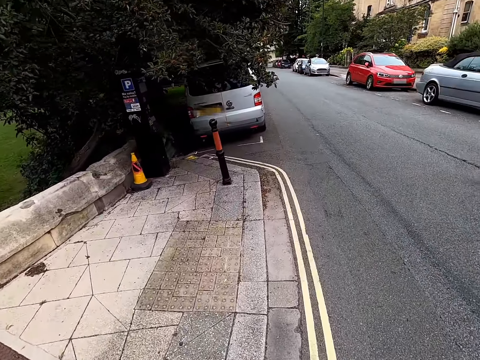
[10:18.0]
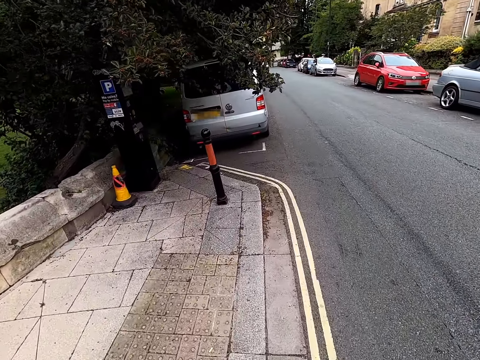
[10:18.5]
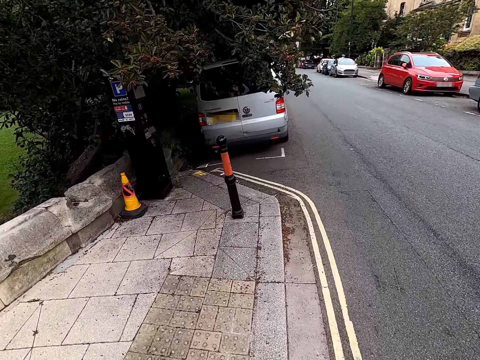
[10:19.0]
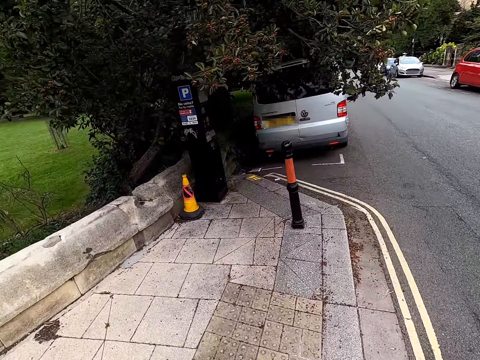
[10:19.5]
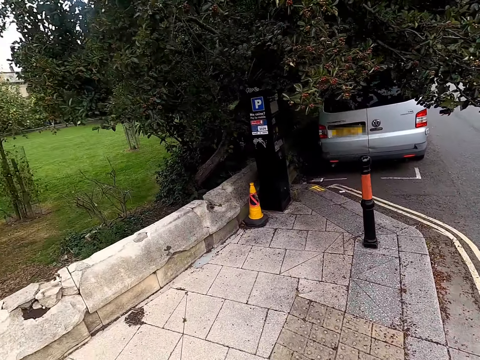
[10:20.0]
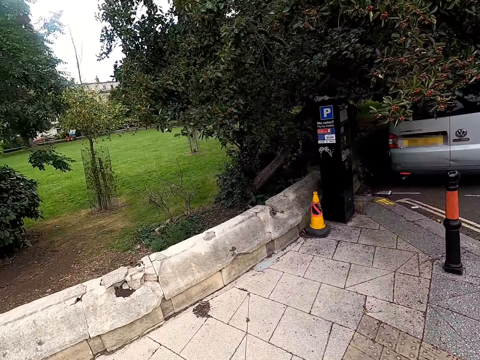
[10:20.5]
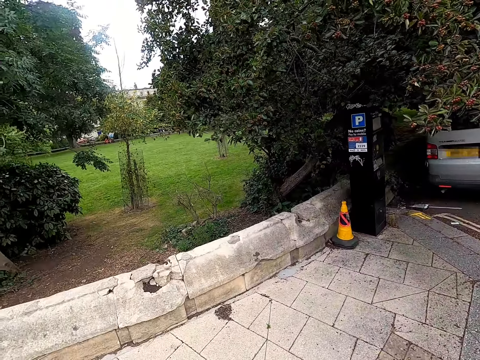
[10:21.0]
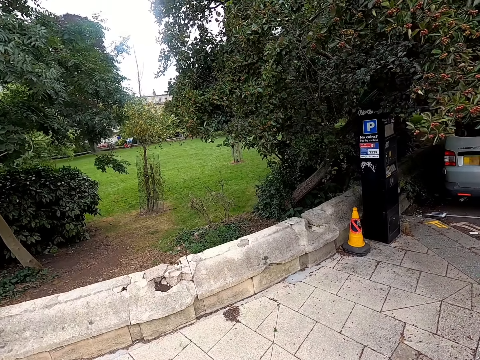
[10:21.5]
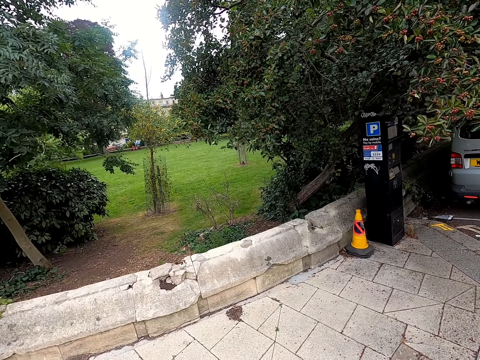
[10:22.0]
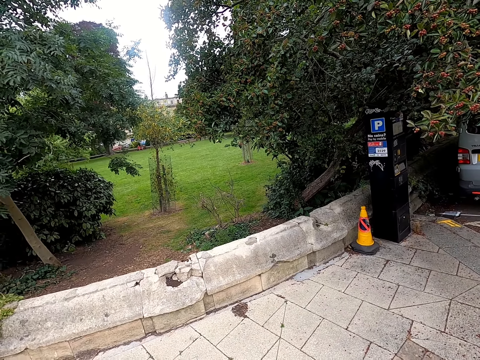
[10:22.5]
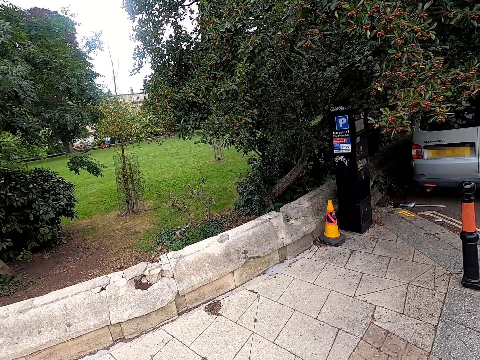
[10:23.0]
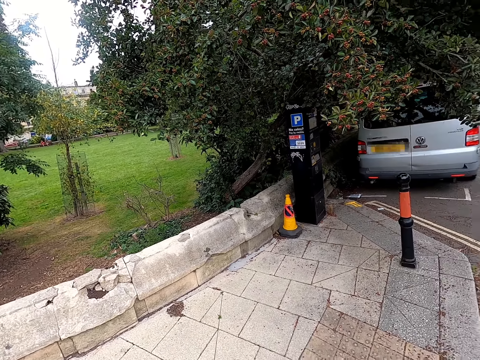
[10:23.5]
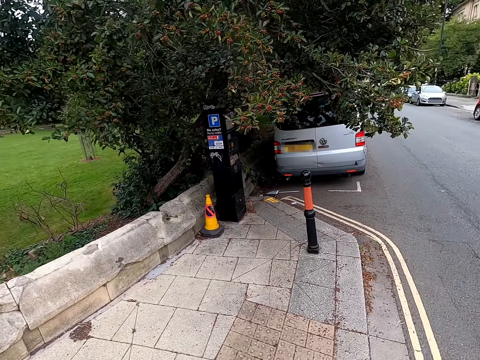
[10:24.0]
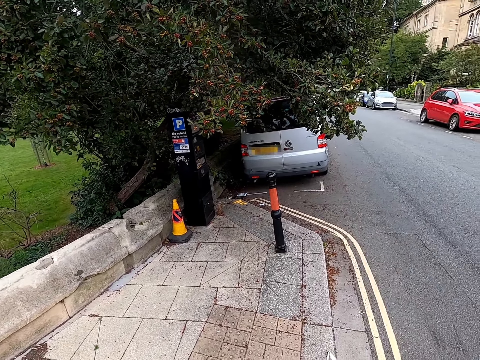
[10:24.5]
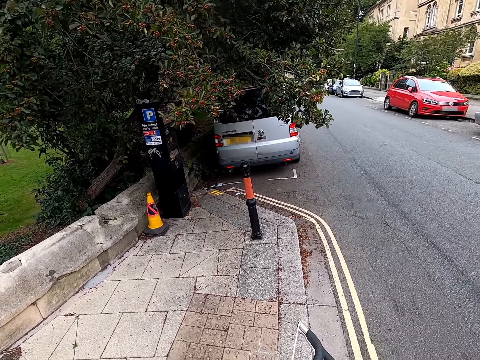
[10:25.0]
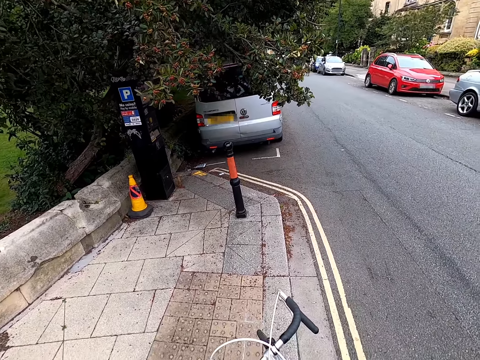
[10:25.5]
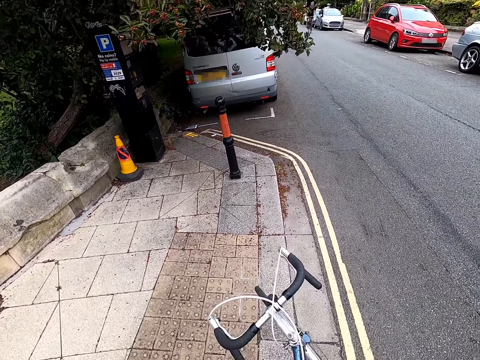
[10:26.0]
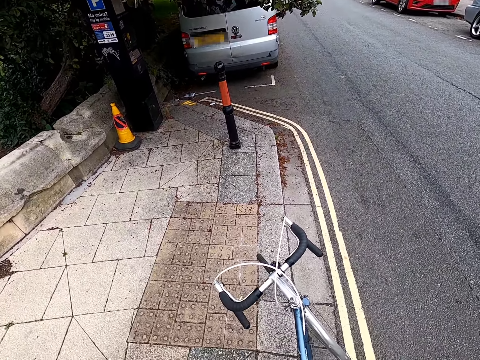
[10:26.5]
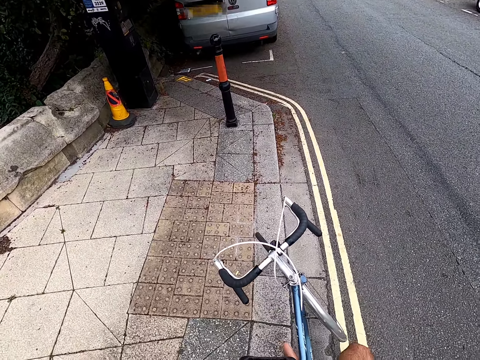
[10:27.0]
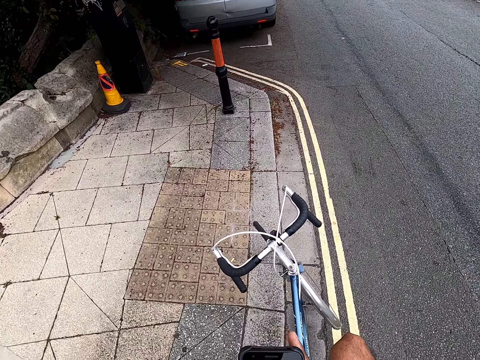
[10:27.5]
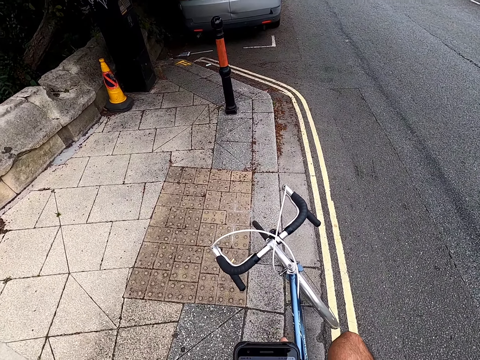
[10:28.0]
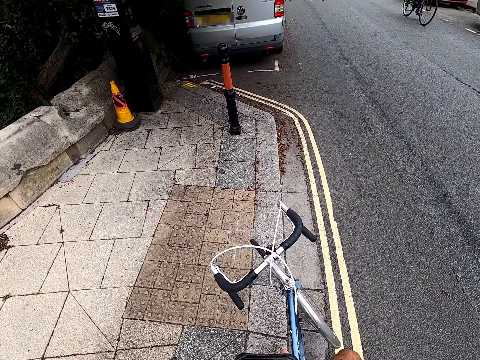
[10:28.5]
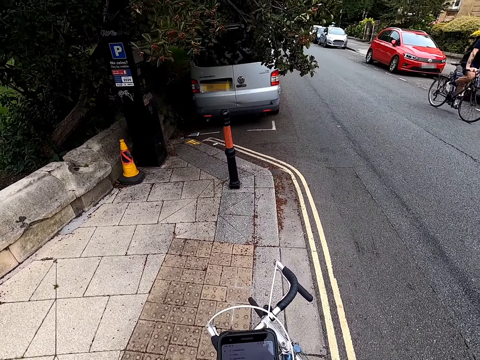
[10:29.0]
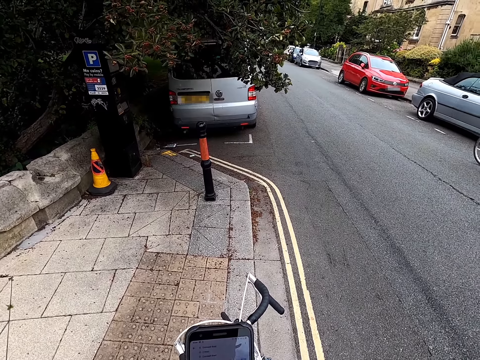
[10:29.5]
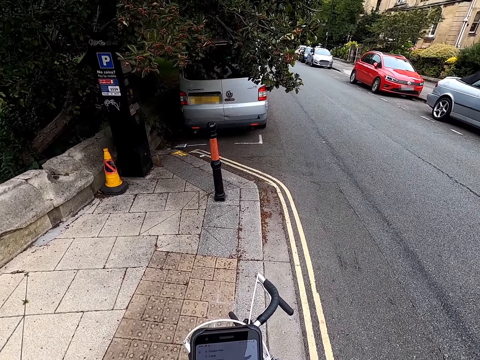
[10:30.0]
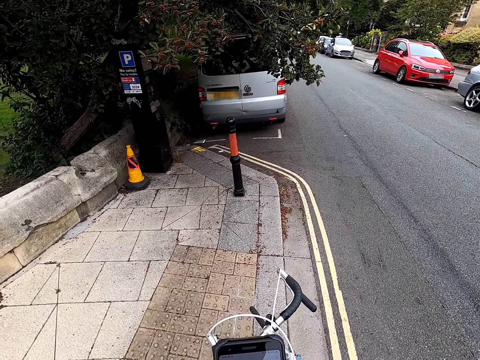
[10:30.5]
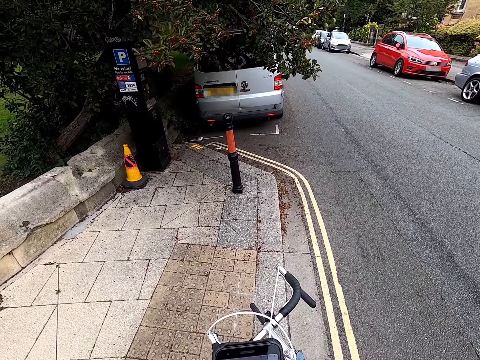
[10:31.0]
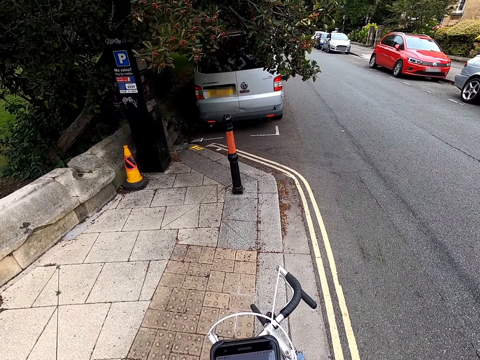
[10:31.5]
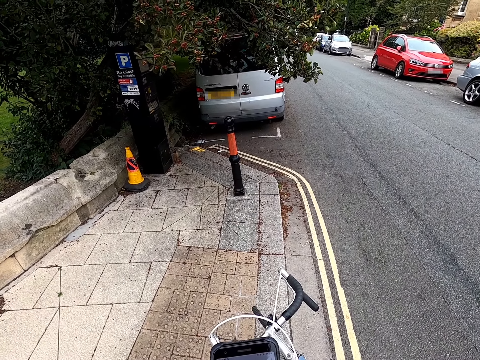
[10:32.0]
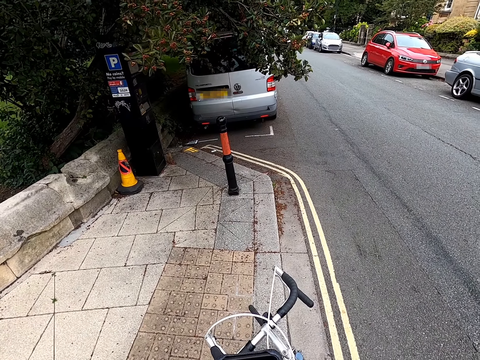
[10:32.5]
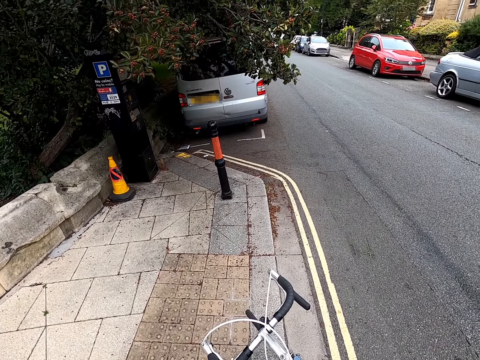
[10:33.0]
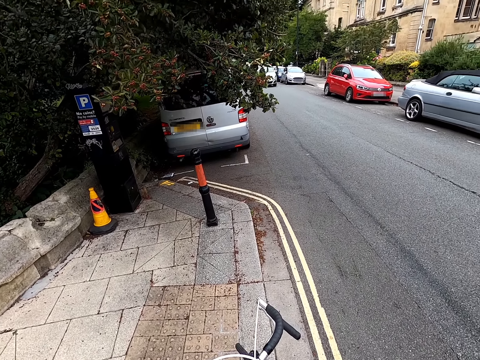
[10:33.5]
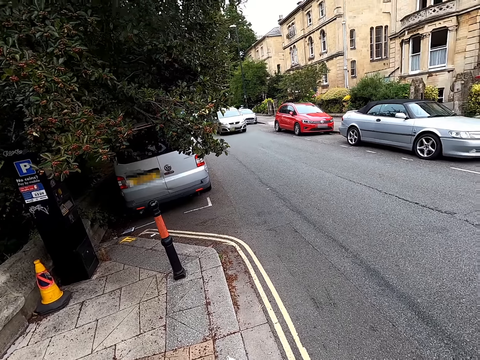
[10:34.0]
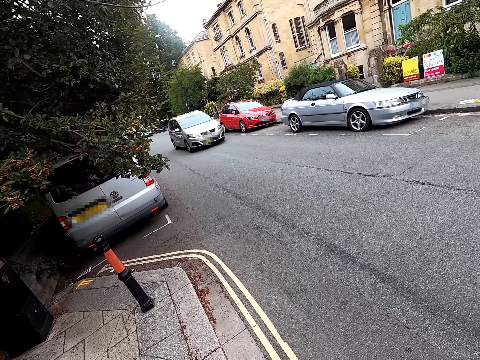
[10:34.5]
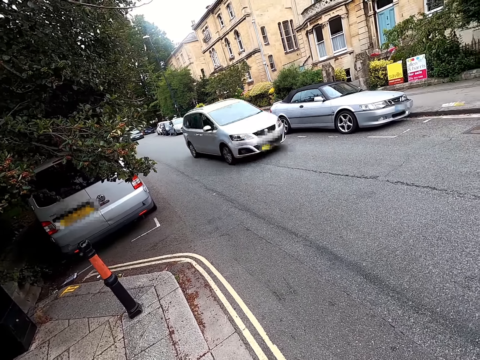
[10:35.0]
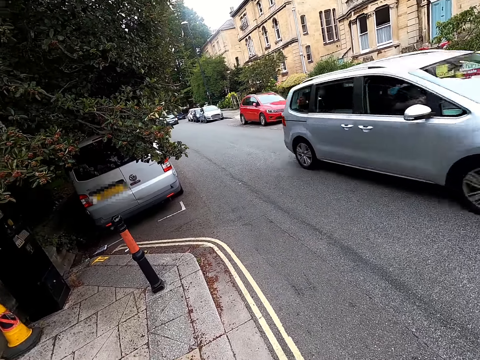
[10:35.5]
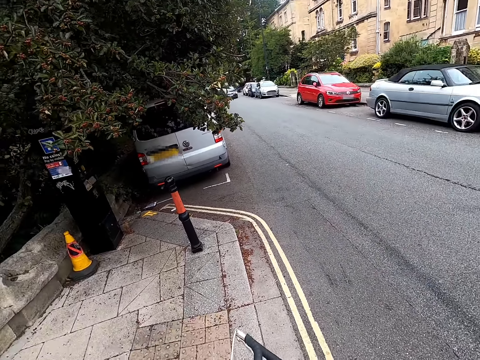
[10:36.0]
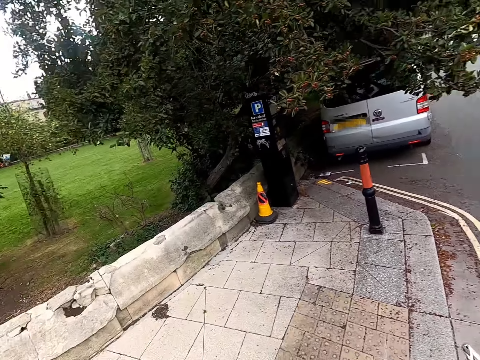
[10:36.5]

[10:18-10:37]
The camera wearer stops the bicycle. They look around the road. They use a phone. A man cycles. The camera wearer looks around. They look around the road.

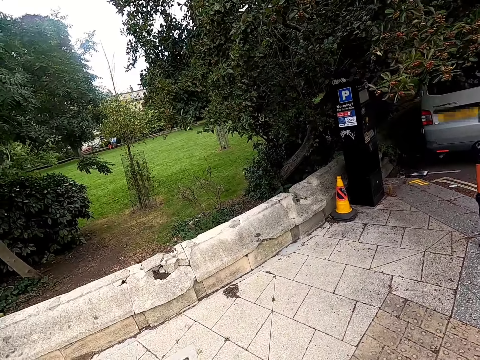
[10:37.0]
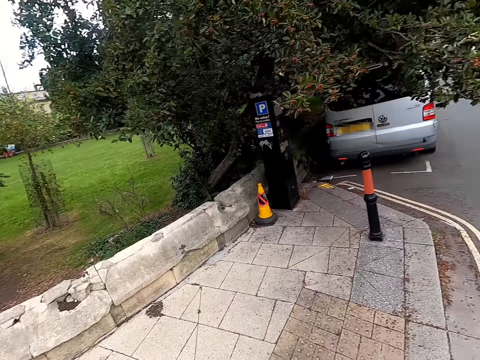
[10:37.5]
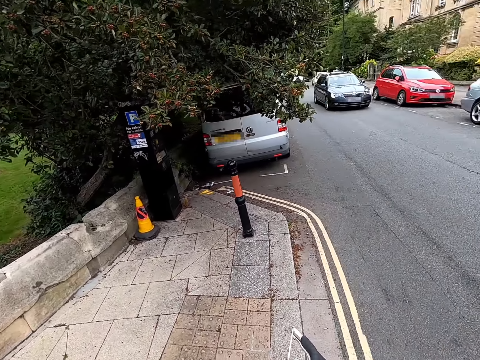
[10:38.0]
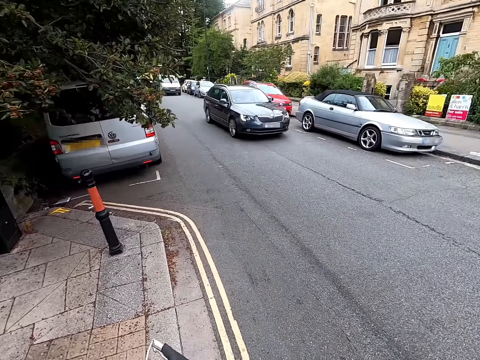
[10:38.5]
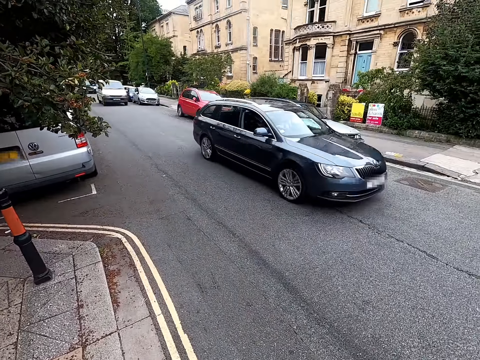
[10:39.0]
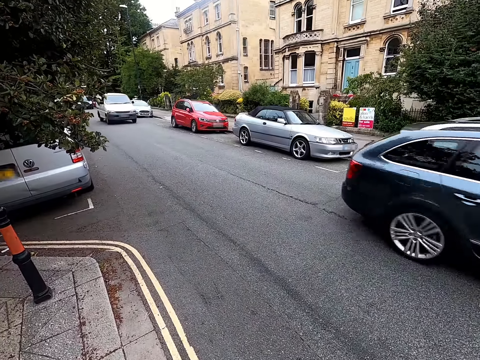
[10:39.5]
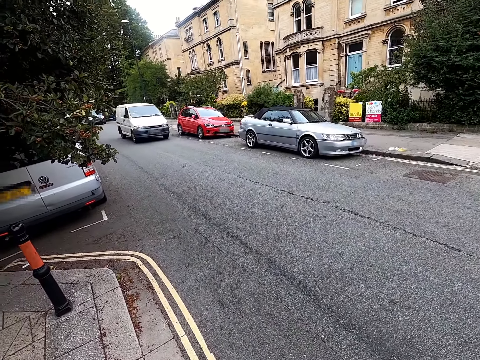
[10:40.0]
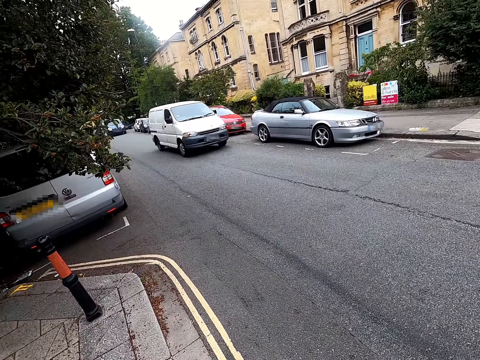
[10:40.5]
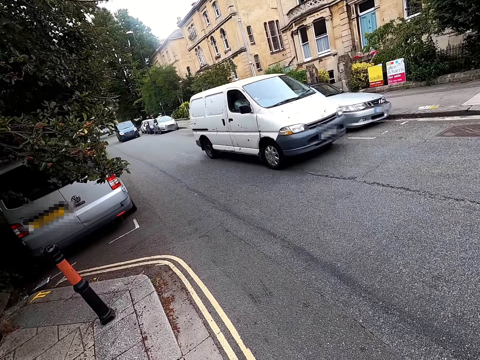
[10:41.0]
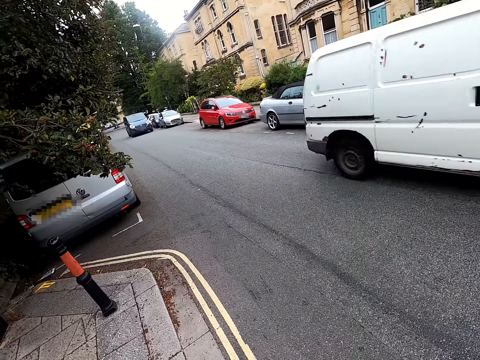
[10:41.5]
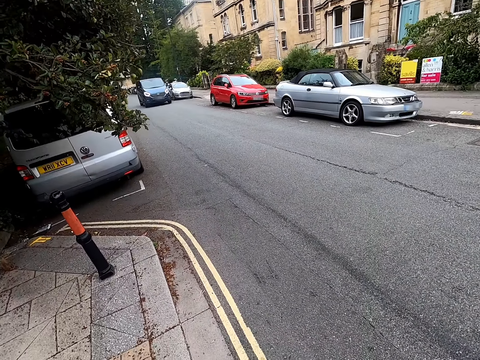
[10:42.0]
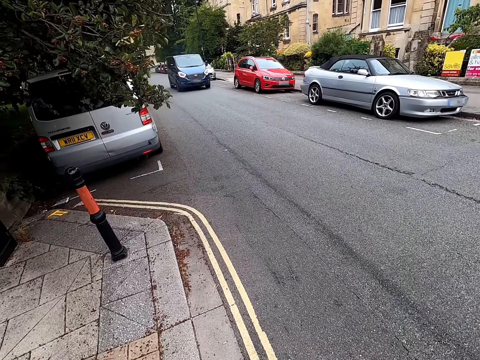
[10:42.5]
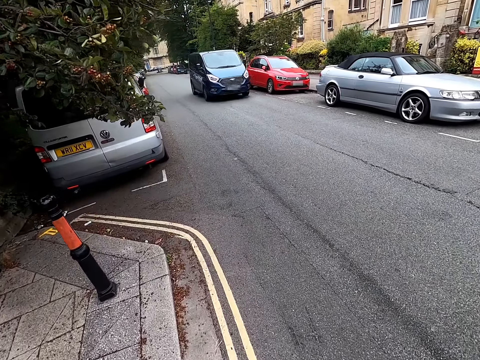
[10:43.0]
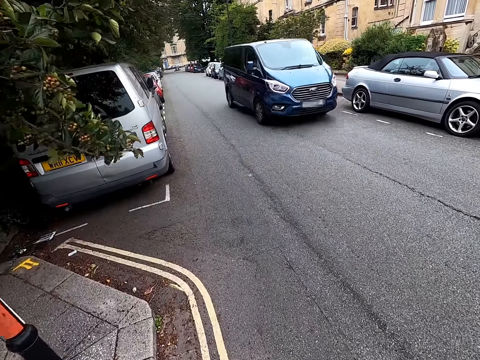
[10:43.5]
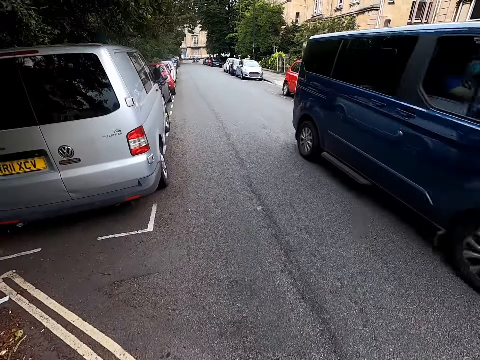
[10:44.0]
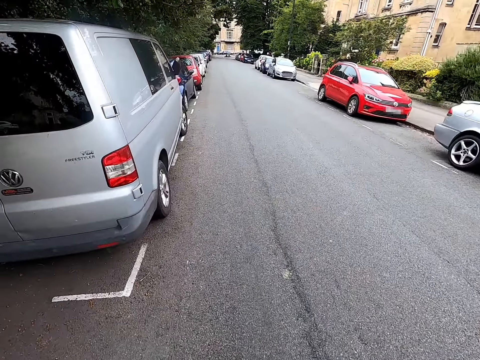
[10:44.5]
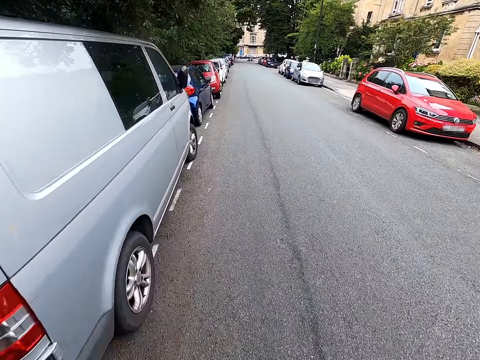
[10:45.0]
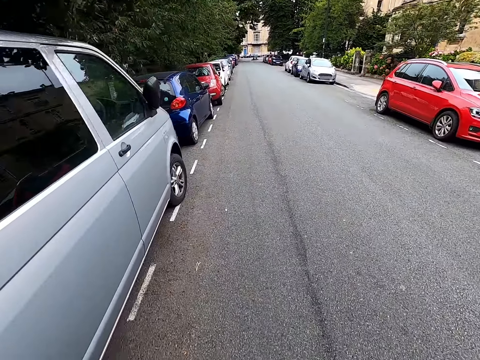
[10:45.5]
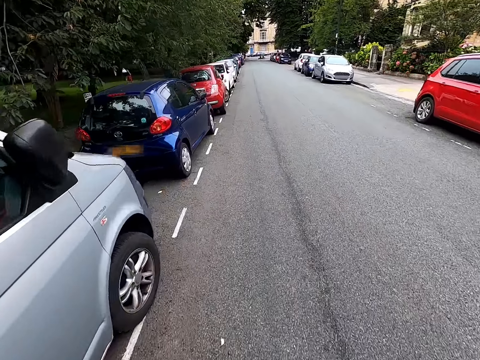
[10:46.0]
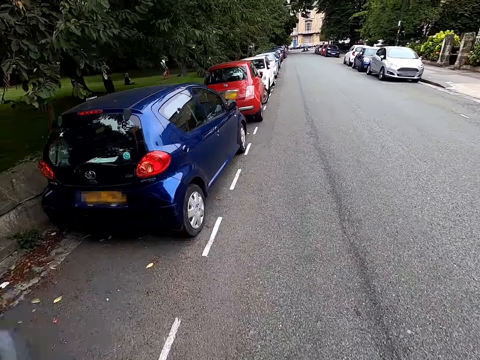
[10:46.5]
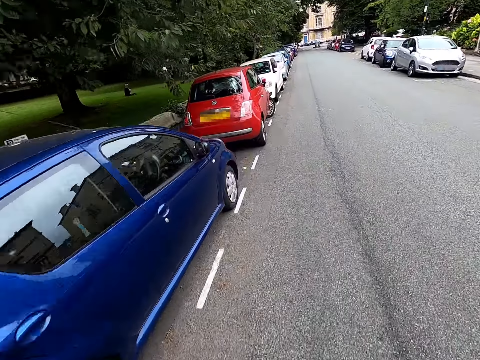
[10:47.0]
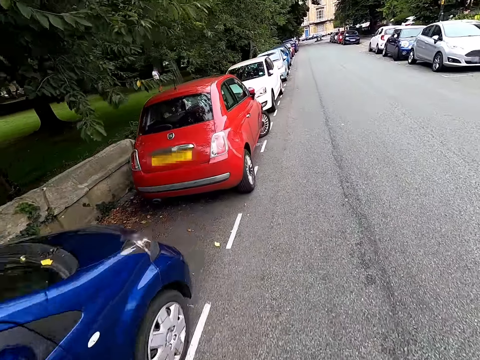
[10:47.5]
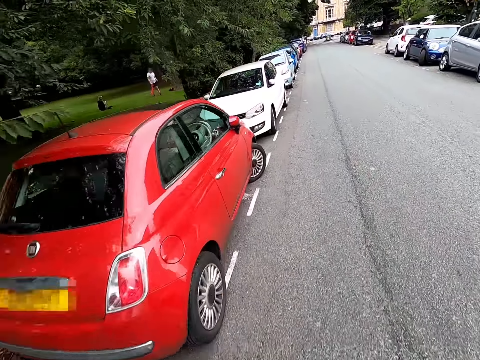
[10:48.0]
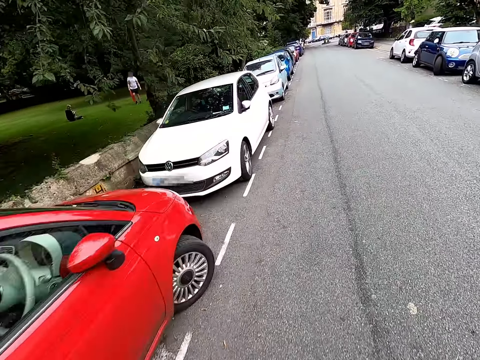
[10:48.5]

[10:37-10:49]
The camera wearer rides a bicycle. They cycle.
